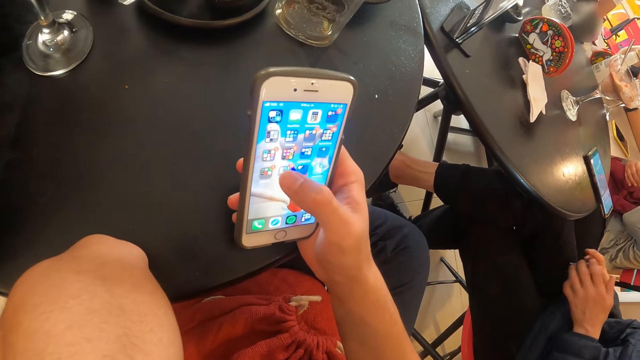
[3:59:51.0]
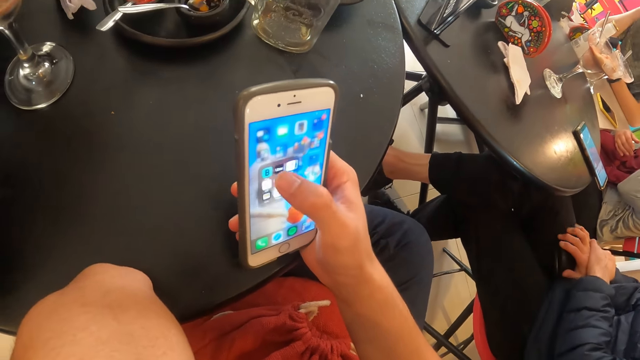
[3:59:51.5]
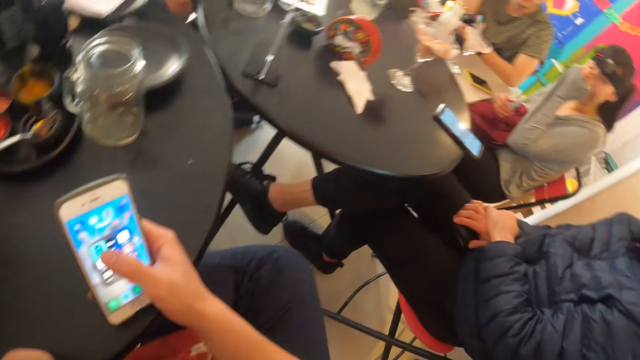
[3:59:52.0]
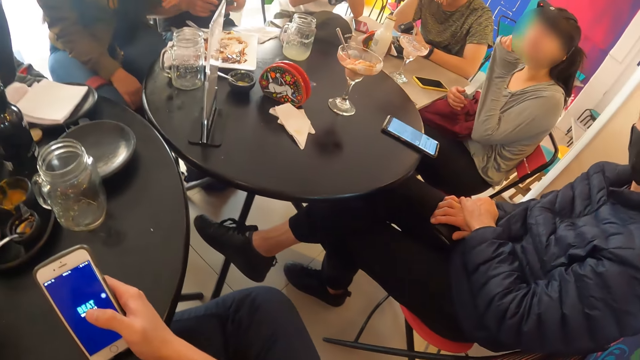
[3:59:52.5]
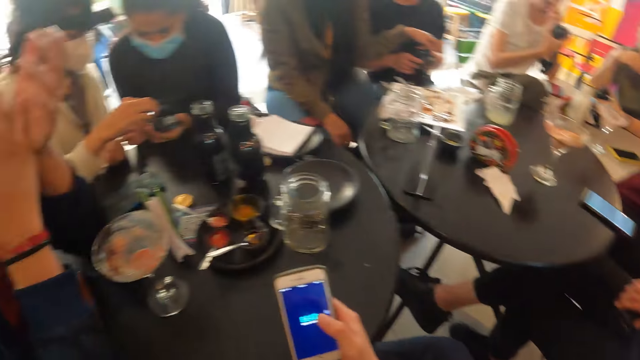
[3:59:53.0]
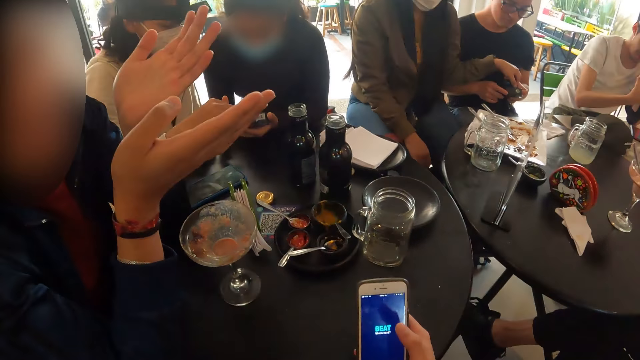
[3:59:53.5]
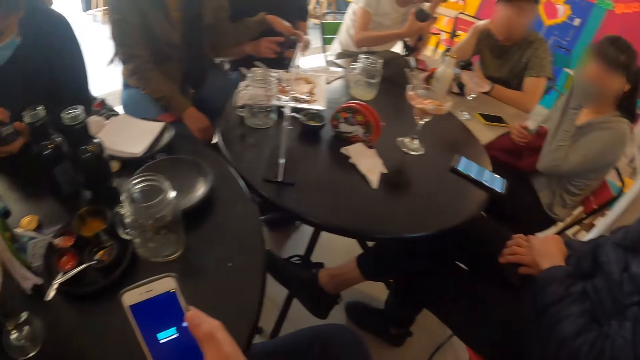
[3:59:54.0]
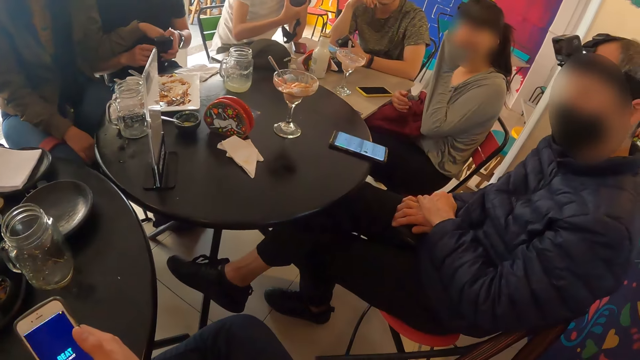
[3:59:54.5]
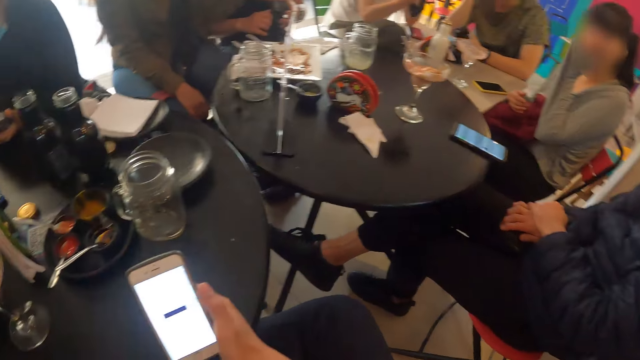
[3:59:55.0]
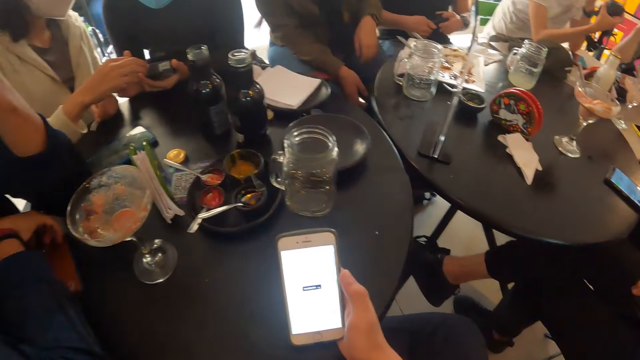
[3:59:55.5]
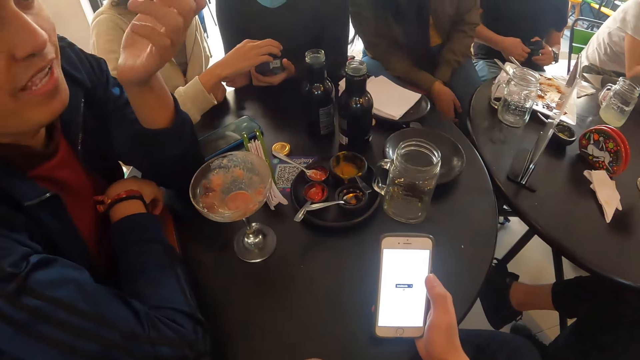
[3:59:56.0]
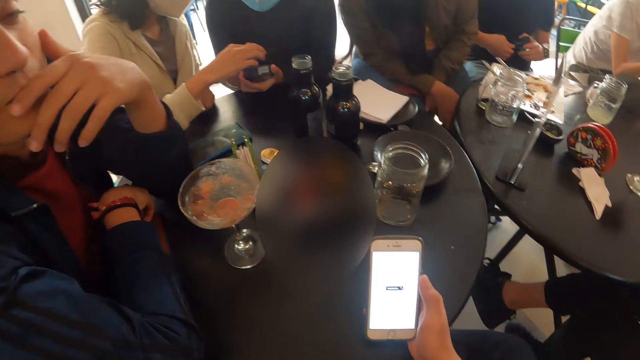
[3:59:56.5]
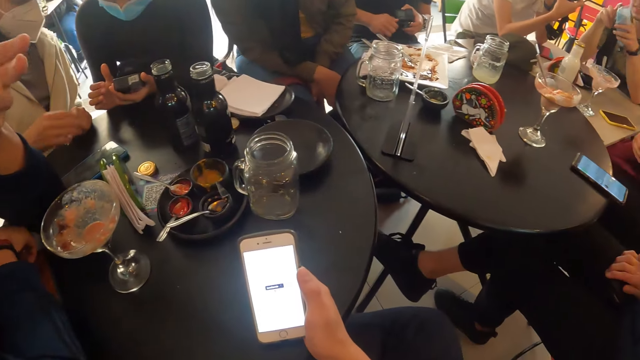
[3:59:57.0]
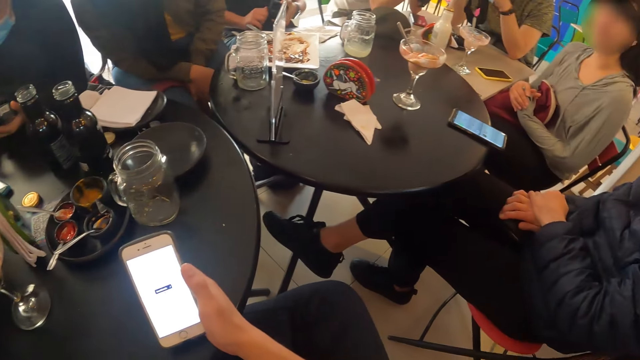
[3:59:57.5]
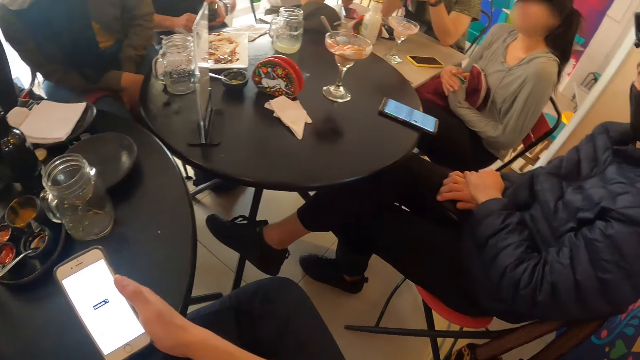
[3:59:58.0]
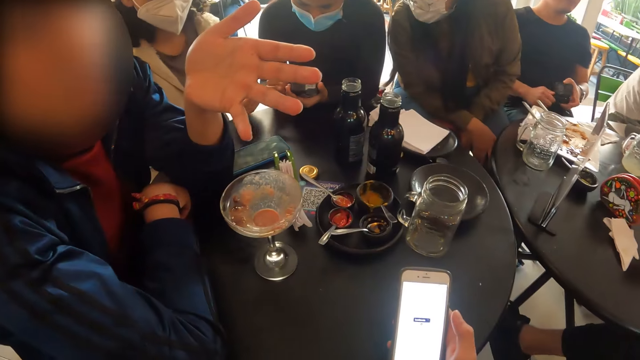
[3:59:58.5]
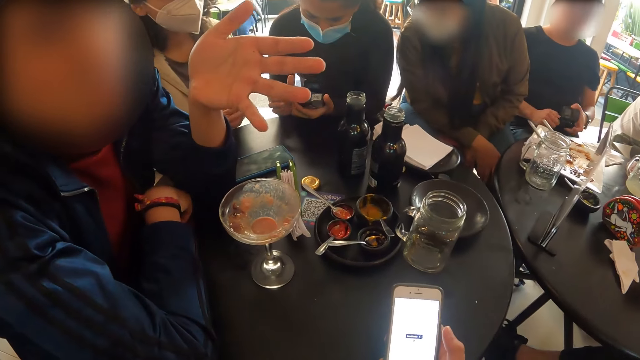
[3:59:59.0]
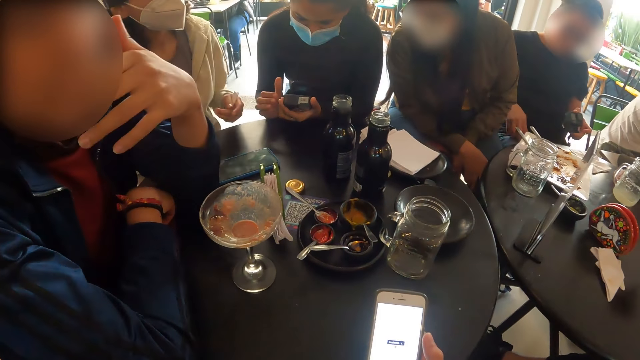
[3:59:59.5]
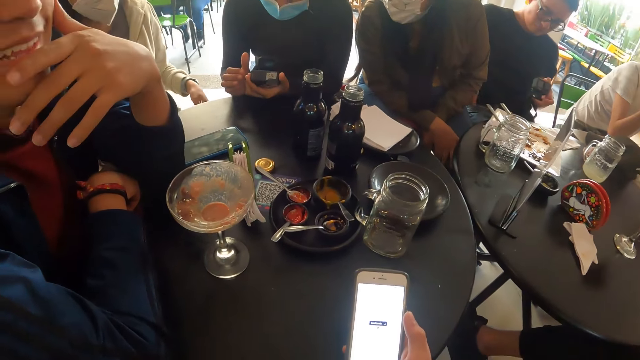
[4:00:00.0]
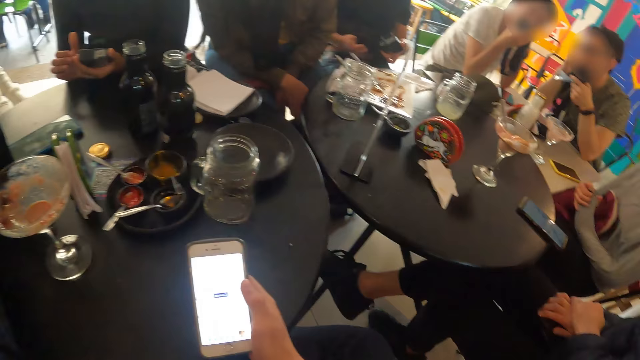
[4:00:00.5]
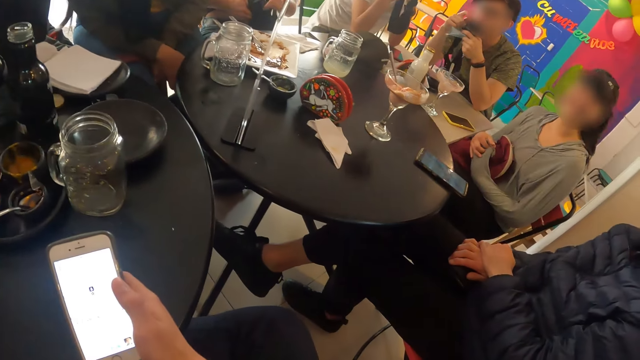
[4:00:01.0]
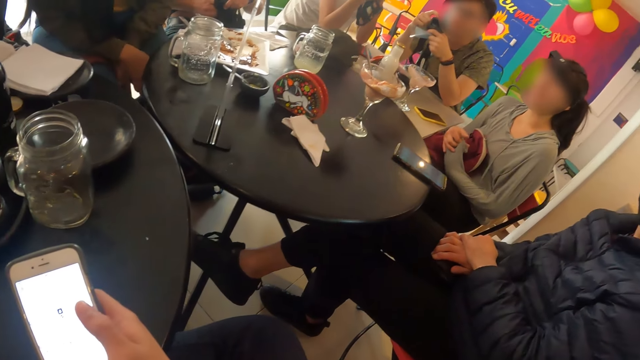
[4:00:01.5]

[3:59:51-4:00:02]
The man closes the wallet with both hands, drops the wallet on his right thigh with his right hand, and places his left hand on his right hand. A woman holds the camera in another man's hands with her left hand. A third man interacts with the camera wearer. Another woman operates the camera in a third woman's hands. The second man adjusts the camera in his hands.

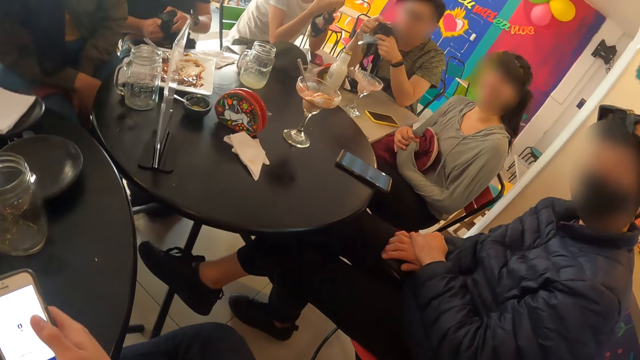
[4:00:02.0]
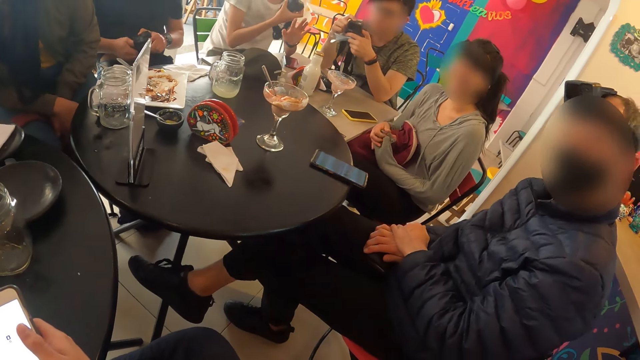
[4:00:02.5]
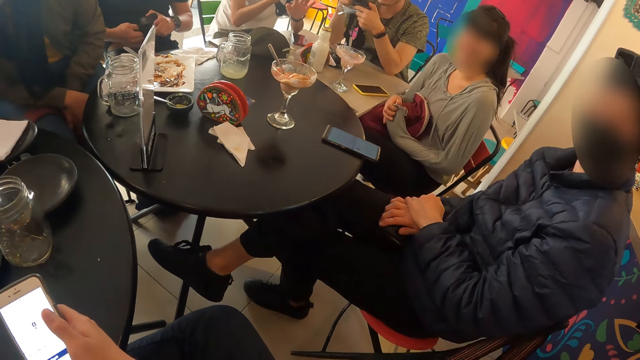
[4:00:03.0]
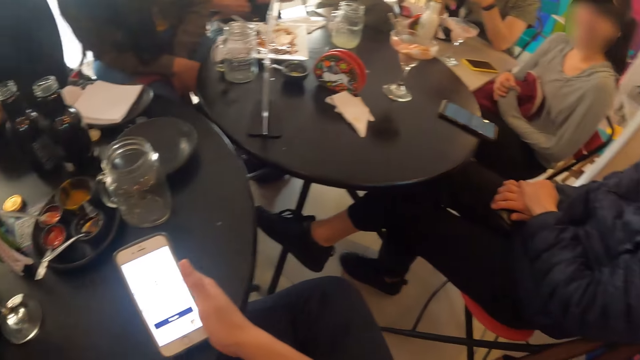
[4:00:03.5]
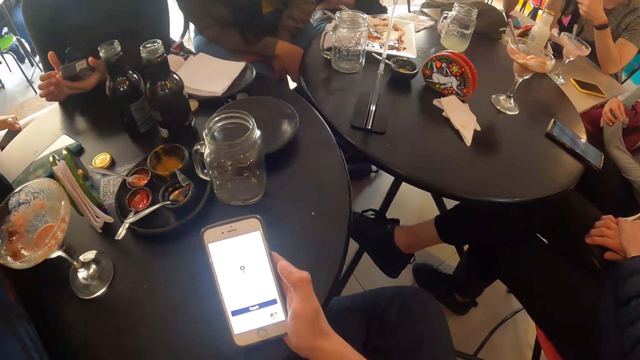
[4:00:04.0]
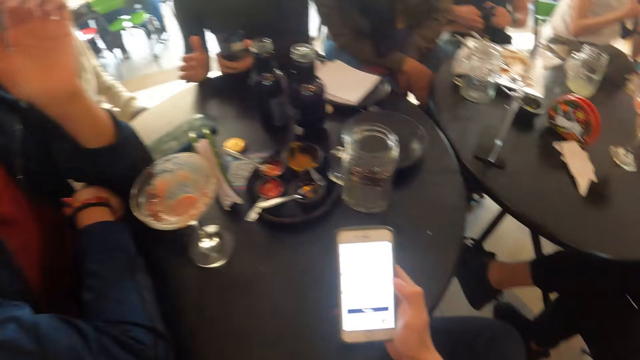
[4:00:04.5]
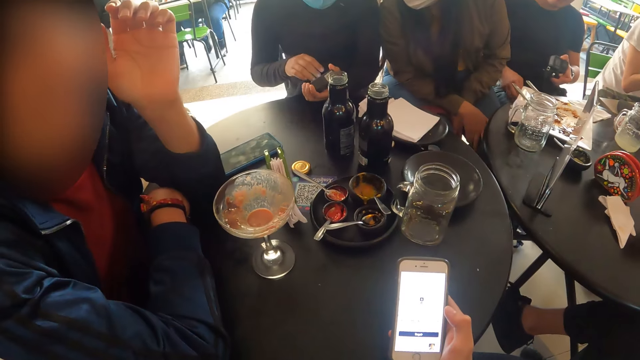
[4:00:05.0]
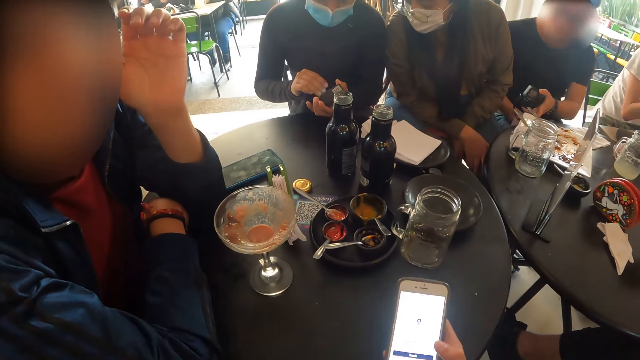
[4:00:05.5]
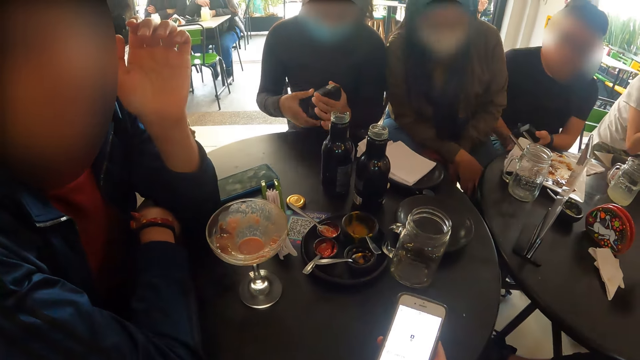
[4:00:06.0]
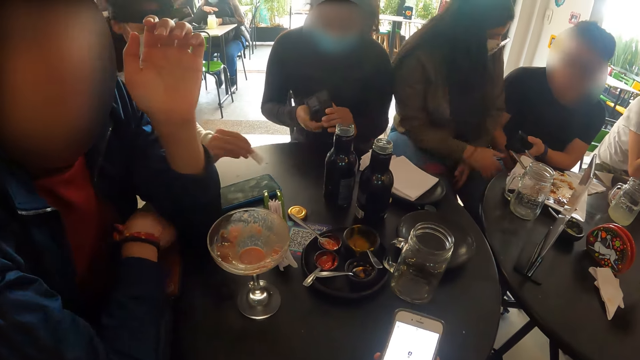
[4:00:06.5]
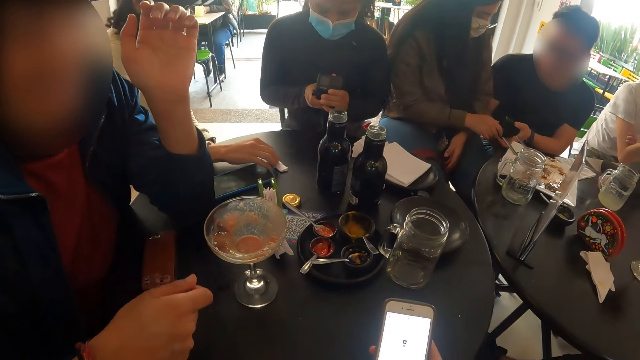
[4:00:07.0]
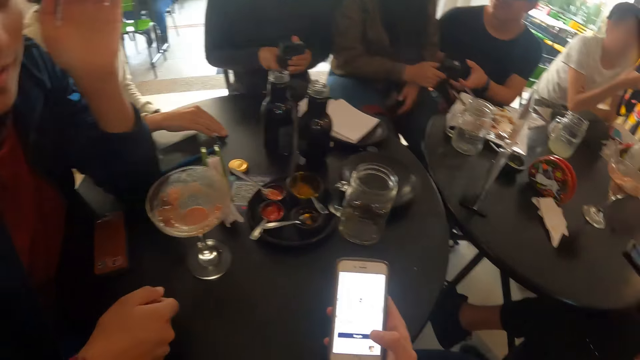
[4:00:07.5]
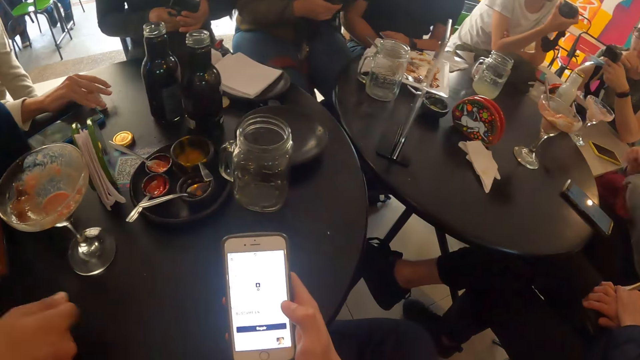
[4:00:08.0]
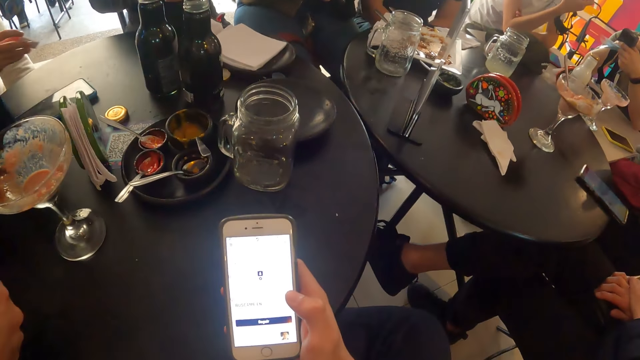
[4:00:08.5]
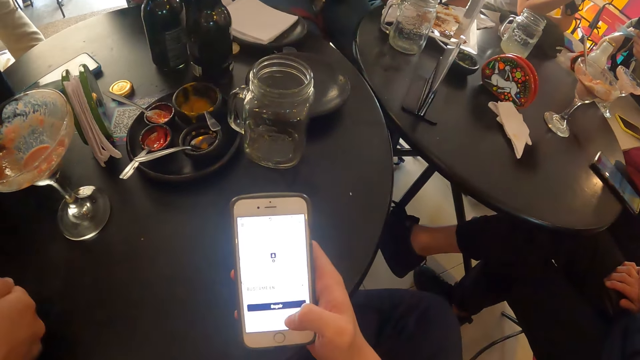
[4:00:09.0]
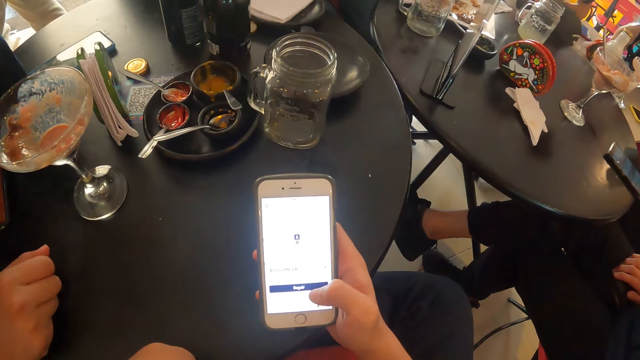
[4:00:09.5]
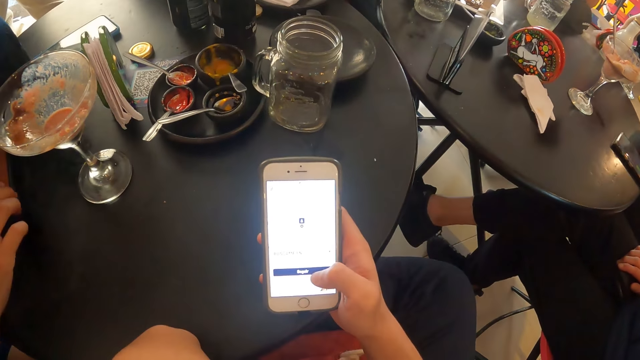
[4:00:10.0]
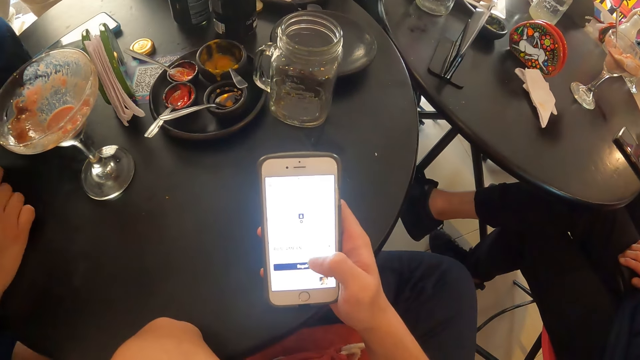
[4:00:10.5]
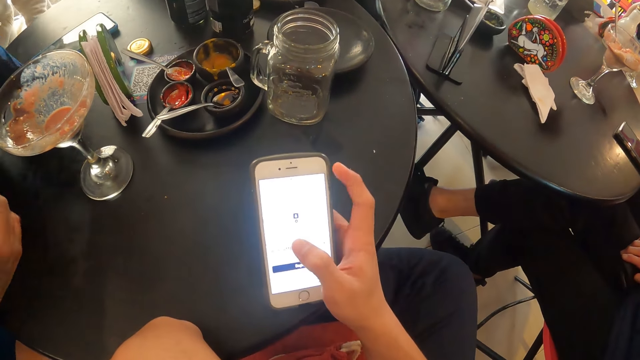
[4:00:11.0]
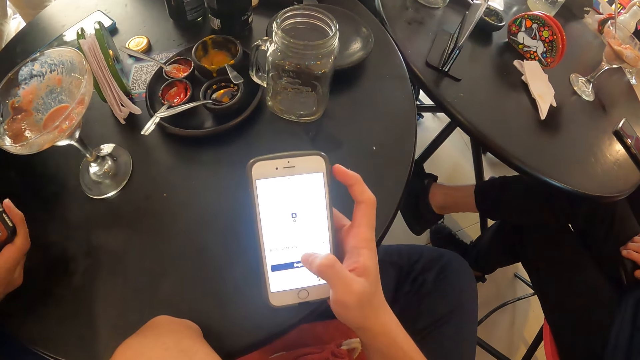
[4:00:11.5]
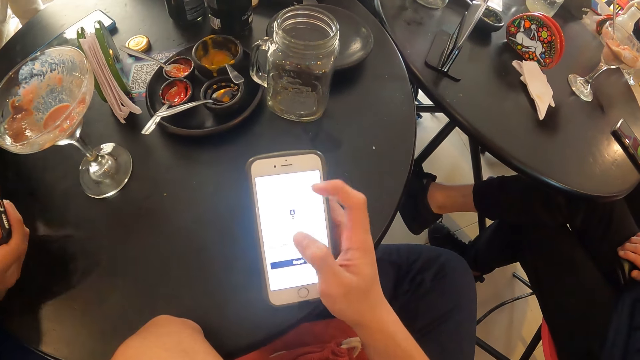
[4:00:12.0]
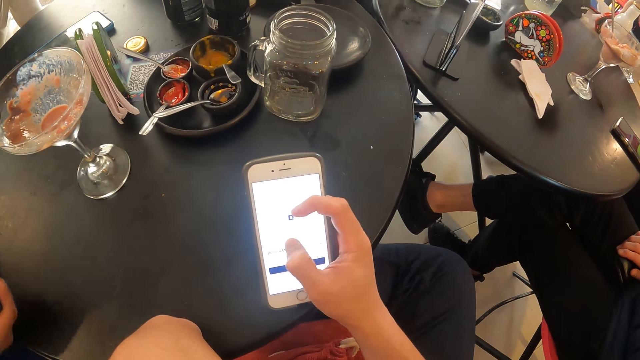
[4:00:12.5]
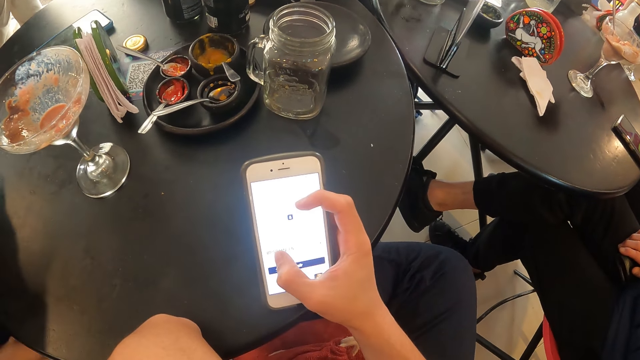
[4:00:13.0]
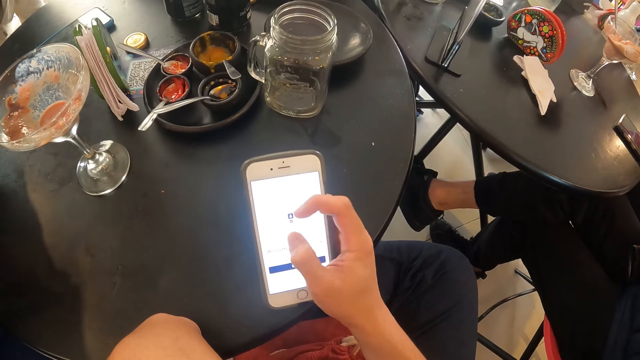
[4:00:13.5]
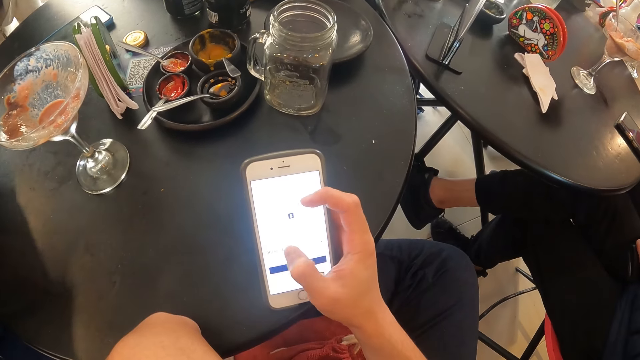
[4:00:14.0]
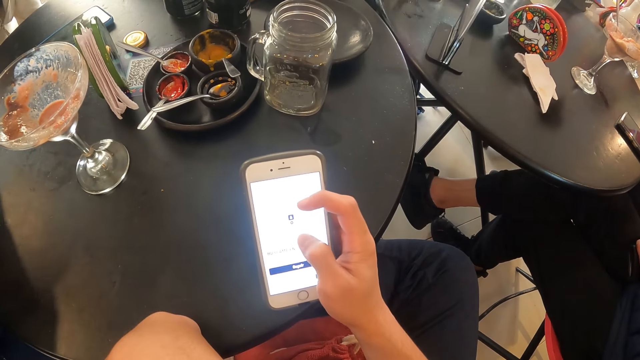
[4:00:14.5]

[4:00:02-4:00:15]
A woman adjusts the camera in her hands. Another woman collects the camera from a man with her right hand.
